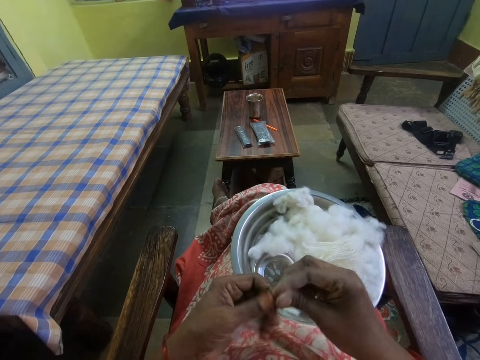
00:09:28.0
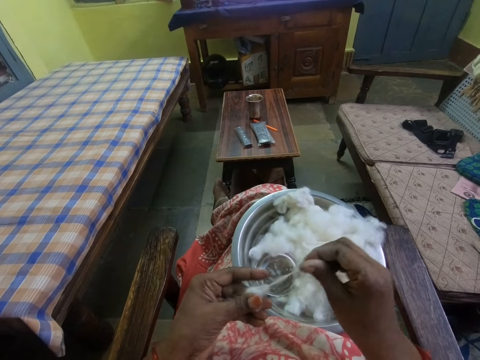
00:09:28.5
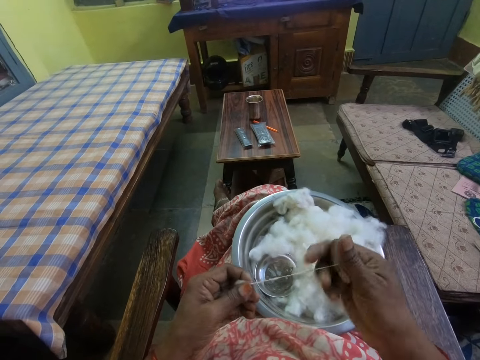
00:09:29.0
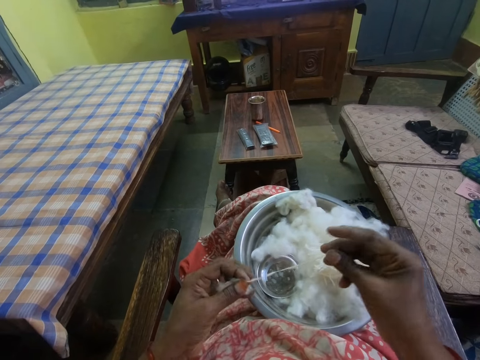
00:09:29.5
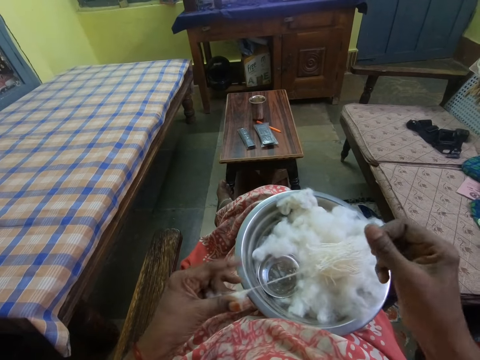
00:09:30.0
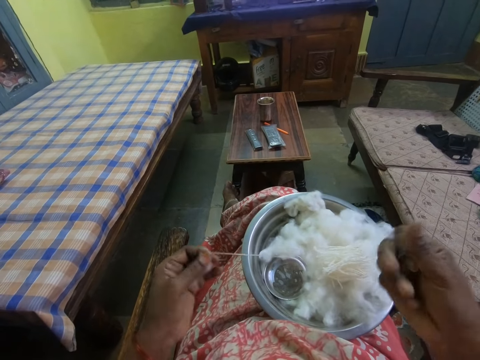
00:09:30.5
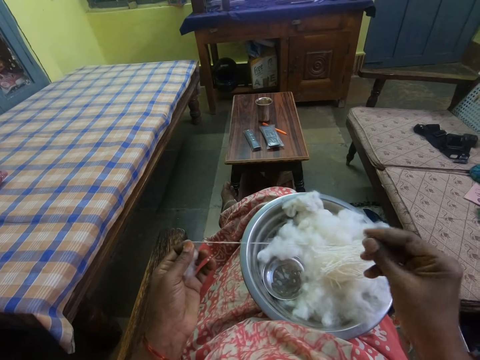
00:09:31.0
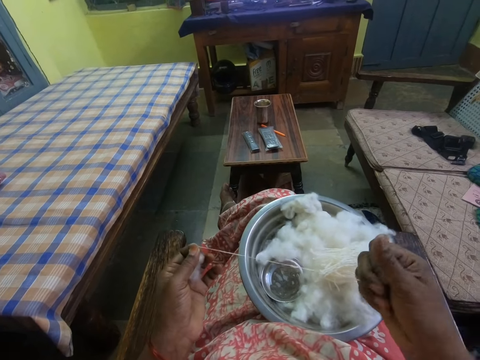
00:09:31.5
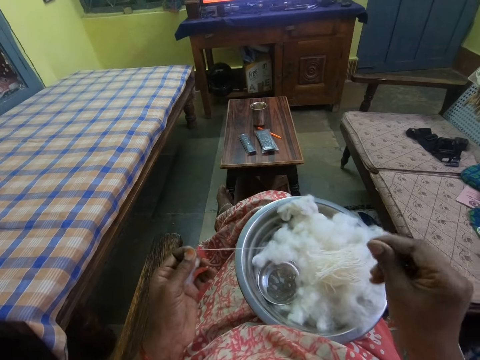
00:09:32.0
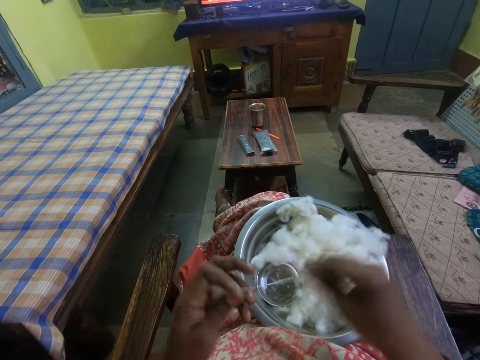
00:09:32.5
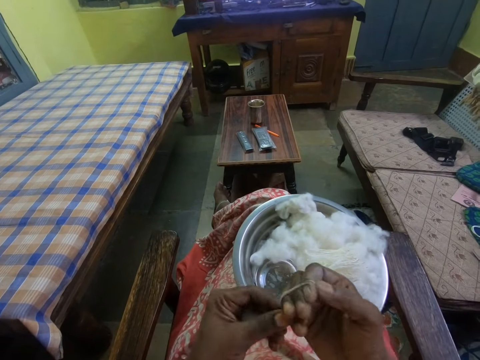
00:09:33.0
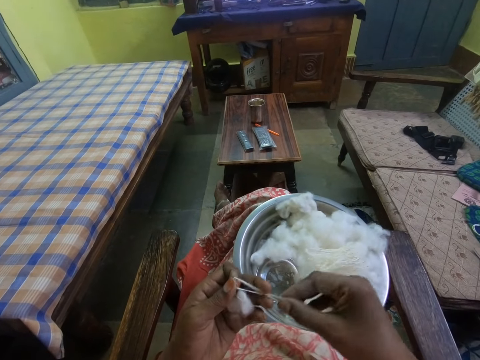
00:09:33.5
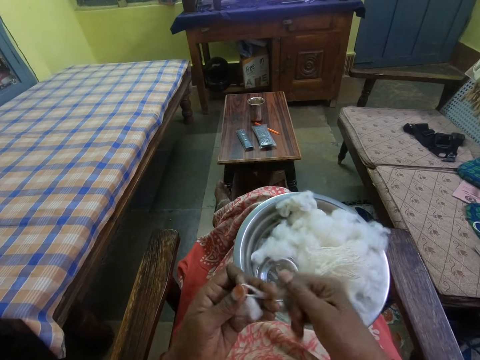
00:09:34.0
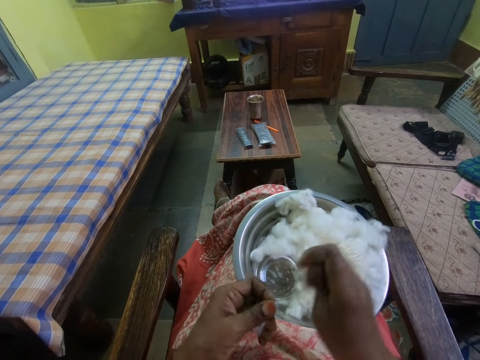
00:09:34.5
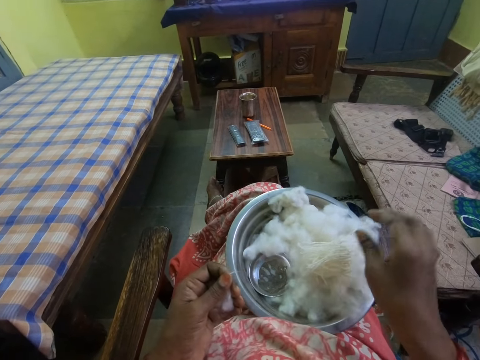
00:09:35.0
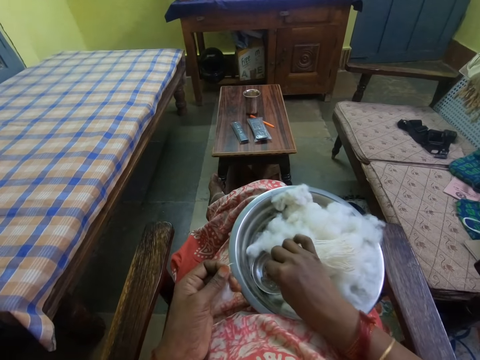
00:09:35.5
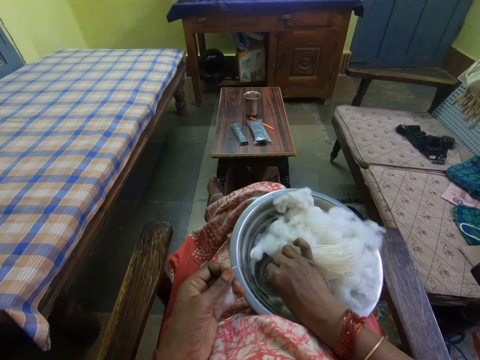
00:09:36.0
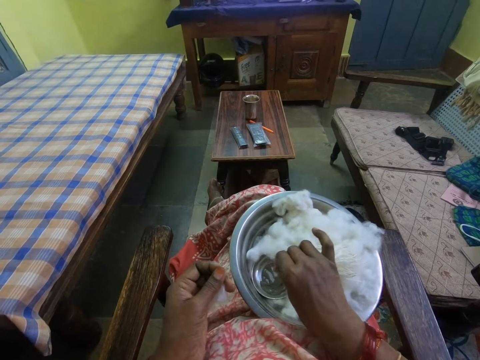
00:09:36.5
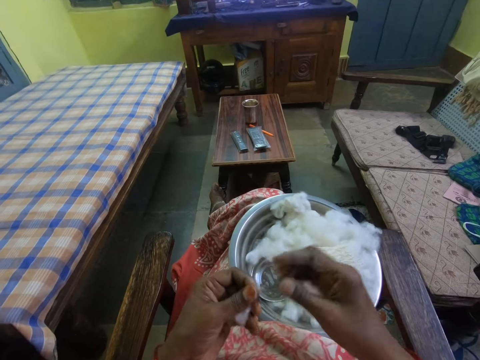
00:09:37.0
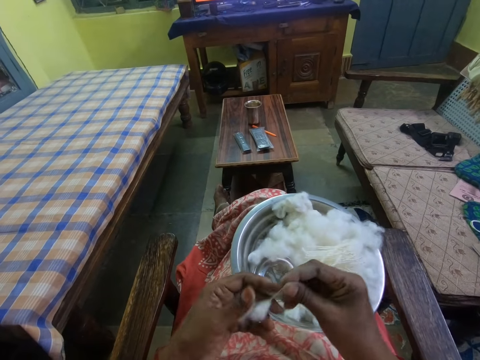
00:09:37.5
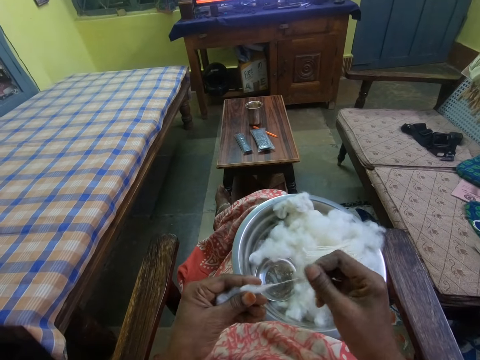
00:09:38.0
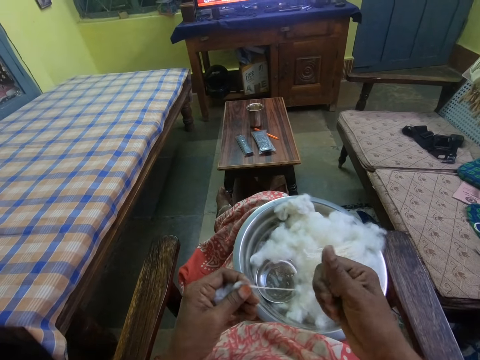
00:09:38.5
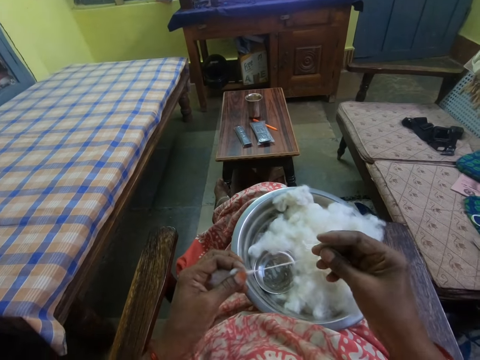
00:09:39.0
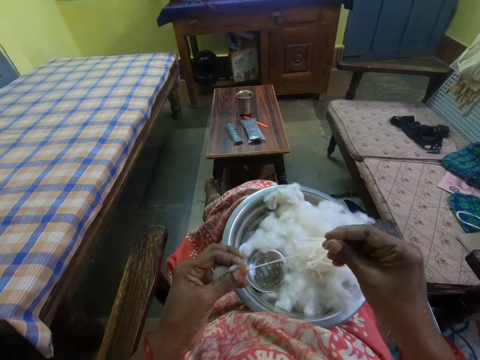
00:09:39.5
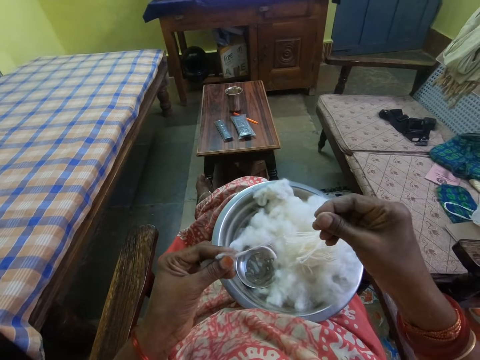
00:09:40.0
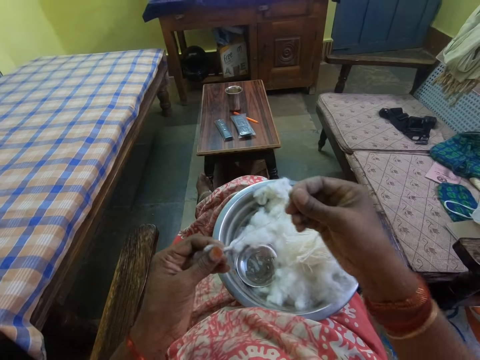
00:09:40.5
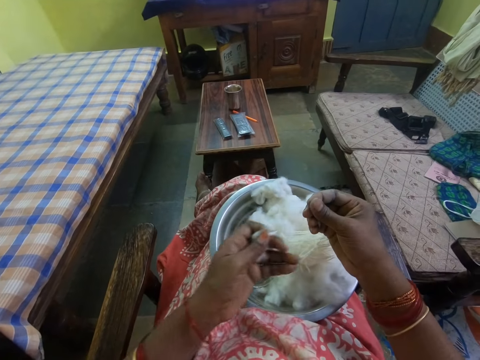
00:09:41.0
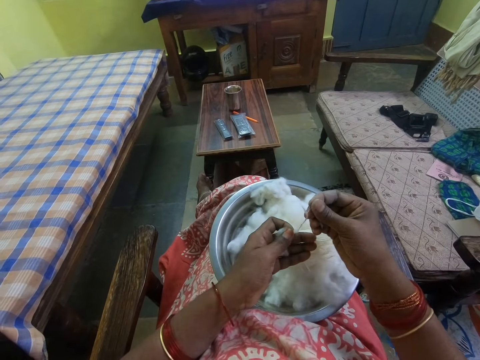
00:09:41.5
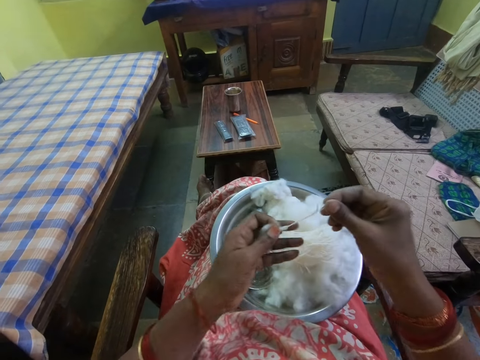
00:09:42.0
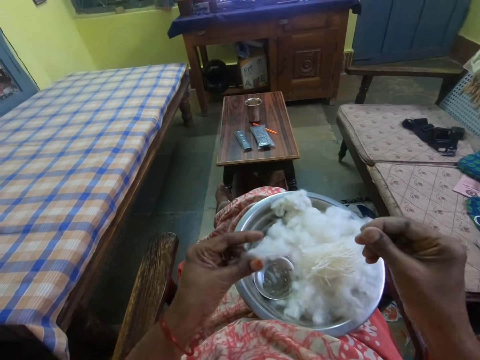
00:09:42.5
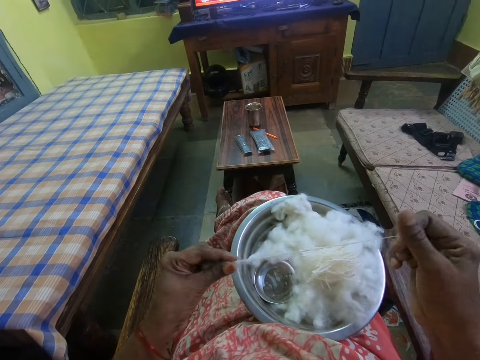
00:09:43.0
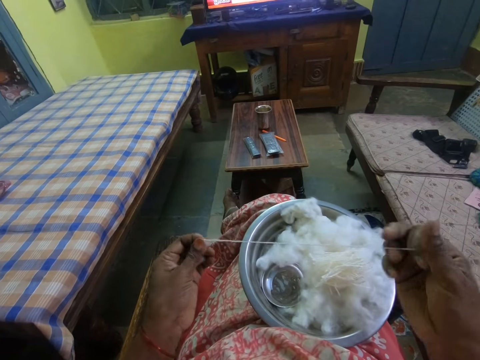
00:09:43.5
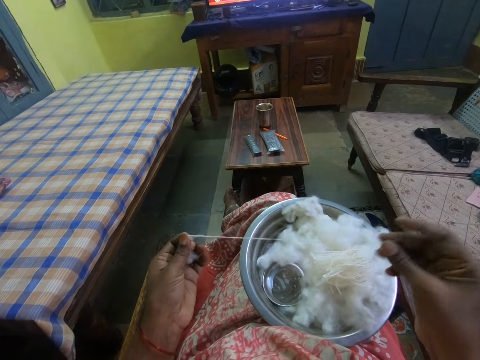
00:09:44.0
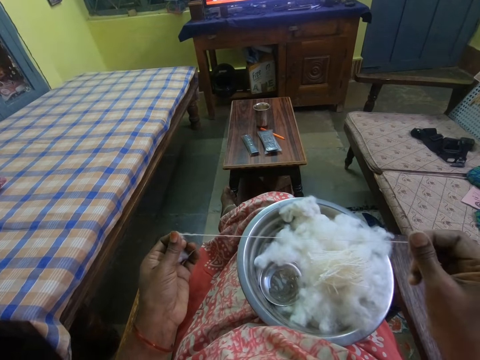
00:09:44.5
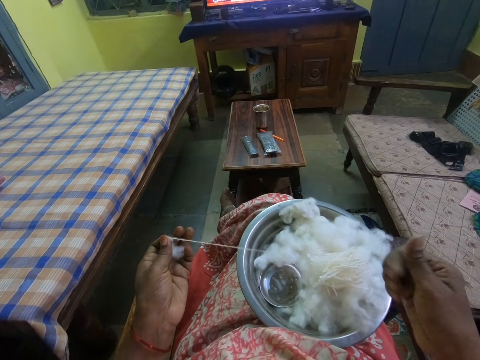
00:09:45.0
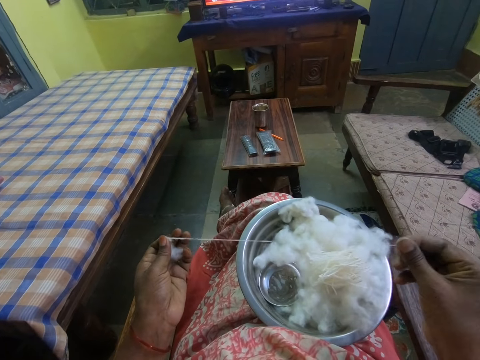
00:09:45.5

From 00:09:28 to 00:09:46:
The camera wearer pulls a cotton thread. They roll the cotton thread on the hand. They pick the cotton thread. They roll the cotton thread. They cut the cotton thread. They put the cotton thread on the bowl. They drop the cotton. They touch something in the bowl. They put the hand in the liquid. They knit the cotton. They pull the cotton thread. They look around. They hold the cotton in the bowl. They pull the cotton thread.

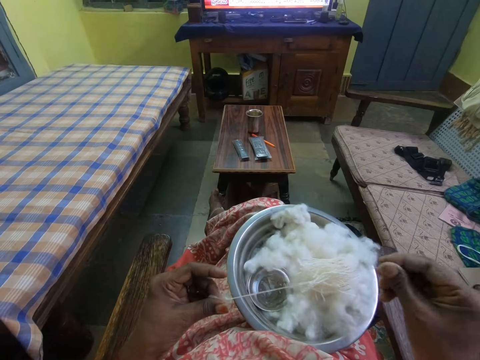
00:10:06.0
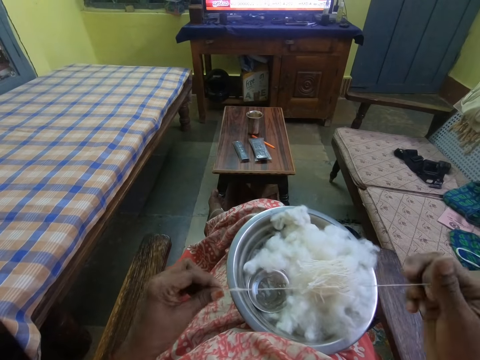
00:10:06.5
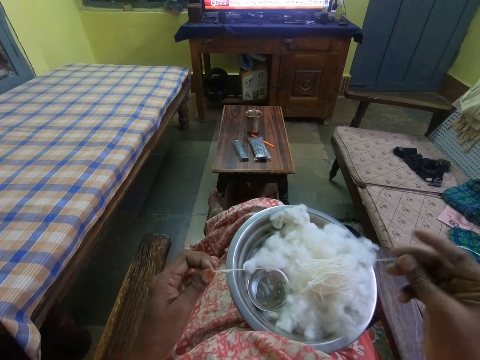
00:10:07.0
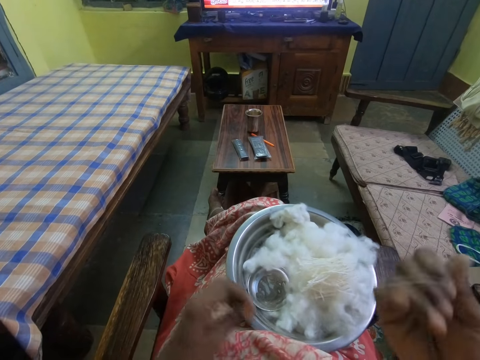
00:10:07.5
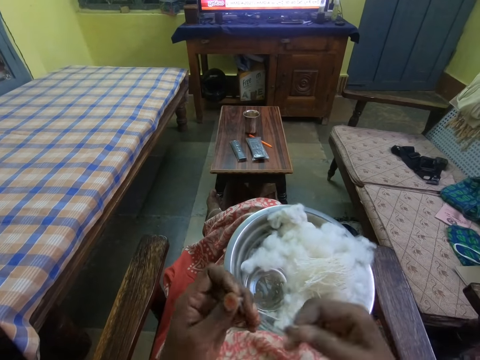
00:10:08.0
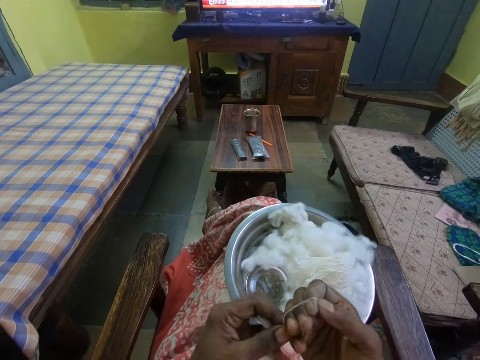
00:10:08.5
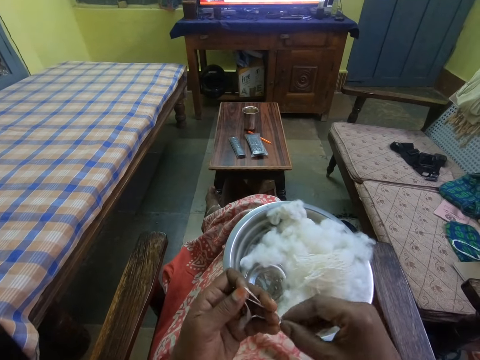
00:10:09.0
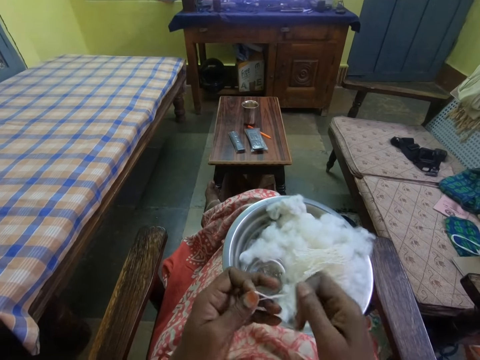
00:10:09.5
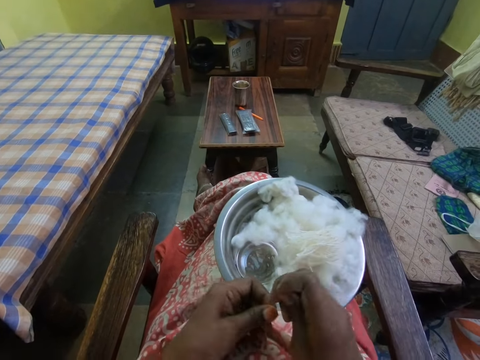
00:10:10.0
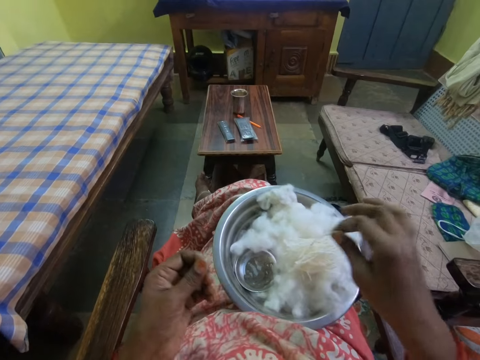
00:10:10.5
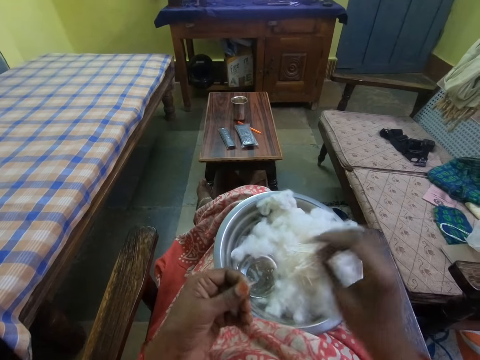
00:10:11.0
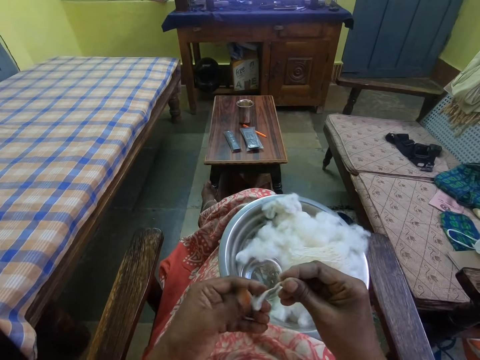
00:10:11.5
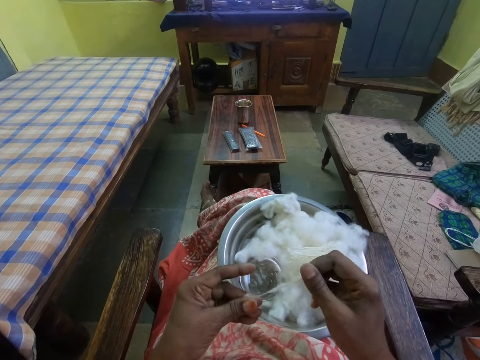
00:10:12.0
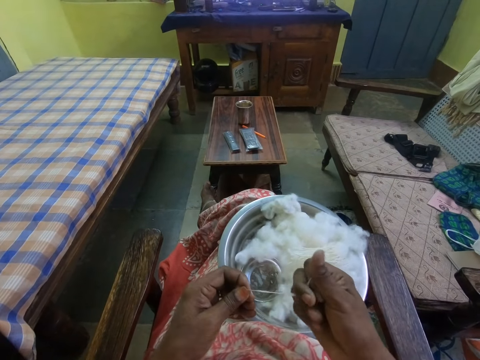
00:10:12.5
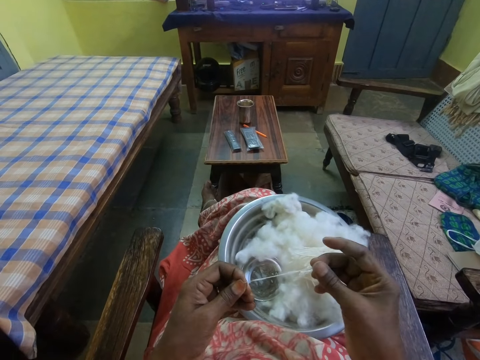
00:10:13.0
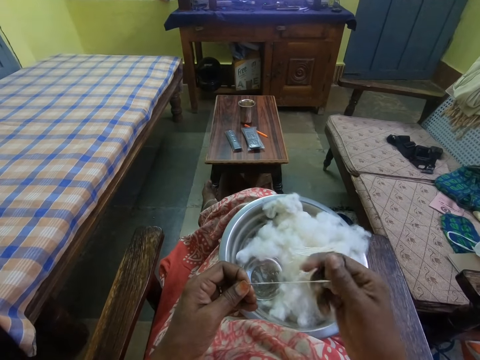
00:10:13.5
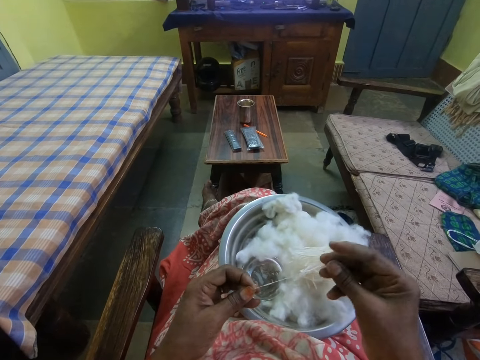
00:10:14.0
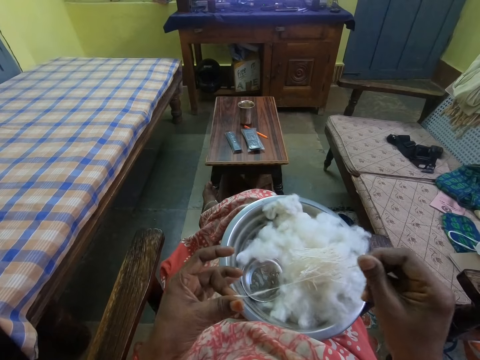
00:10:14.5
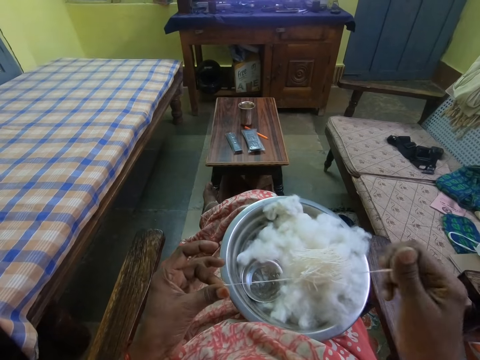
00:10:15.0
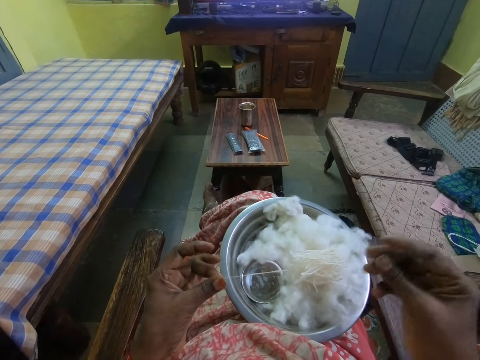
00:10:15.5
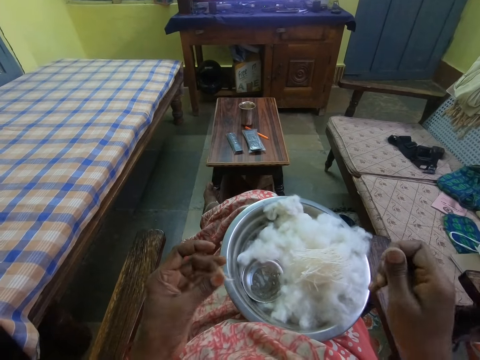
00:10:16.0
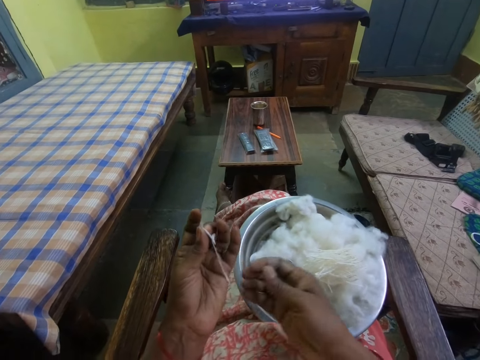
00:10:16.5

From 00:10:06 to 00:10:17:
The camera wearer rolls a cotton thread on the hand. They roll the cotton thread. They cut the cotton thread. They put the cotton thread on the bowl. They drop the cotton. They knit the cotton. They pull the cotton thread.
